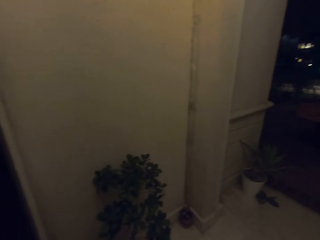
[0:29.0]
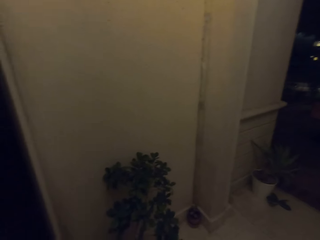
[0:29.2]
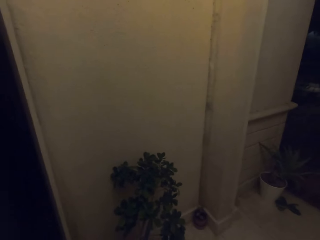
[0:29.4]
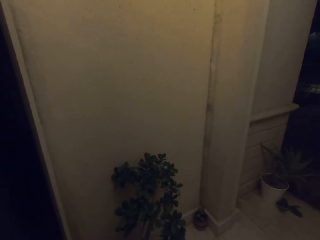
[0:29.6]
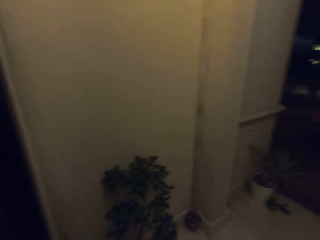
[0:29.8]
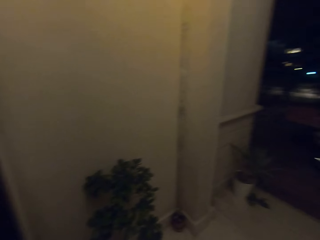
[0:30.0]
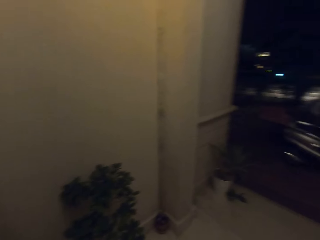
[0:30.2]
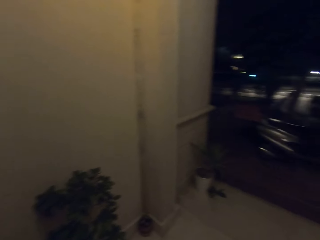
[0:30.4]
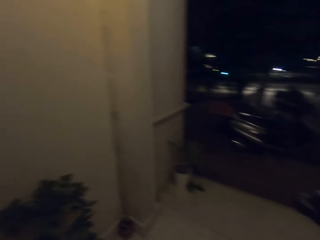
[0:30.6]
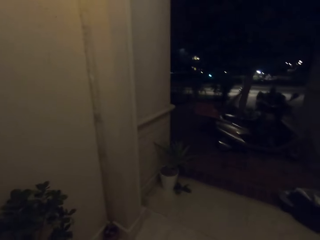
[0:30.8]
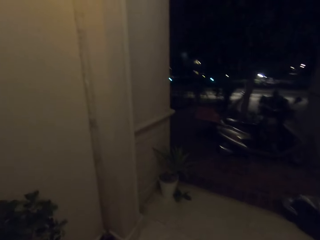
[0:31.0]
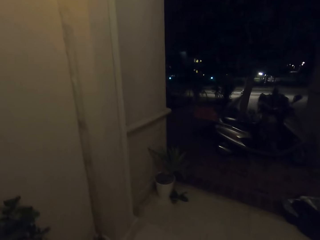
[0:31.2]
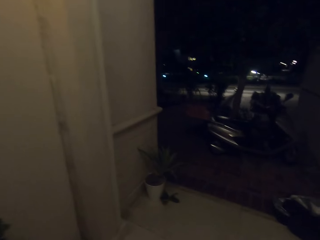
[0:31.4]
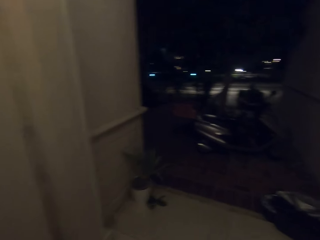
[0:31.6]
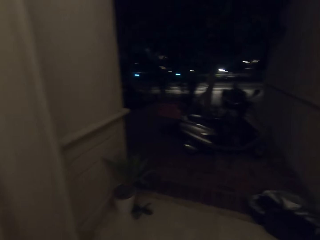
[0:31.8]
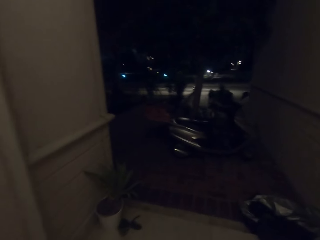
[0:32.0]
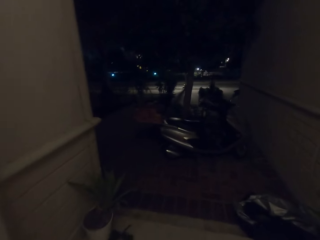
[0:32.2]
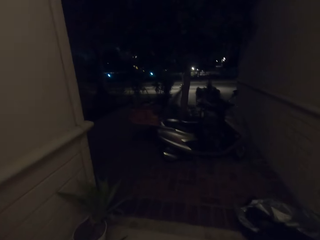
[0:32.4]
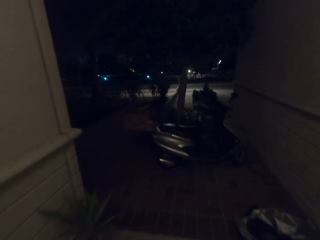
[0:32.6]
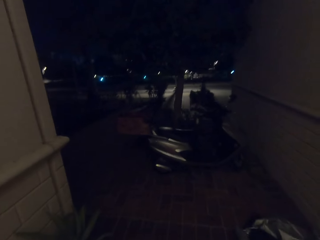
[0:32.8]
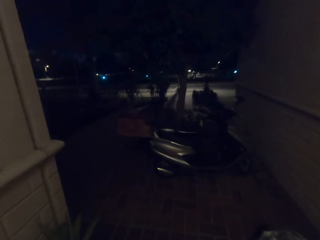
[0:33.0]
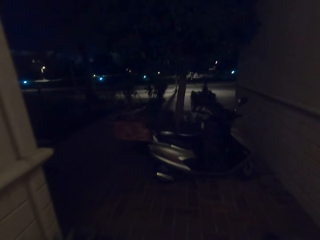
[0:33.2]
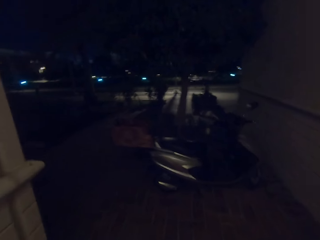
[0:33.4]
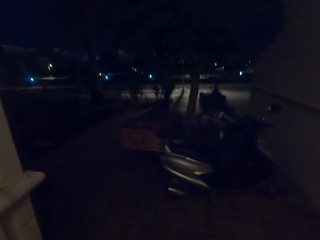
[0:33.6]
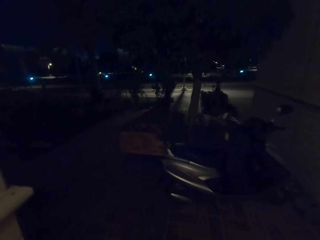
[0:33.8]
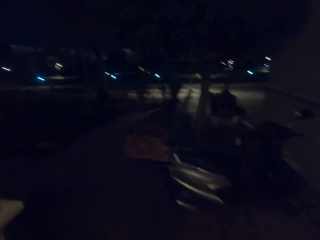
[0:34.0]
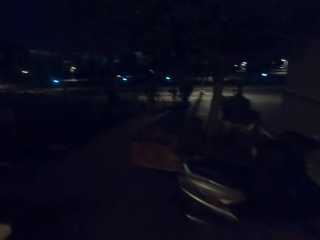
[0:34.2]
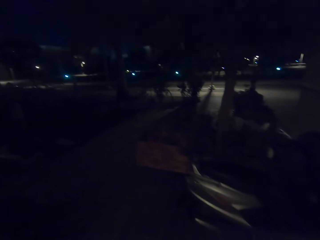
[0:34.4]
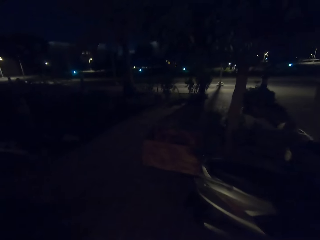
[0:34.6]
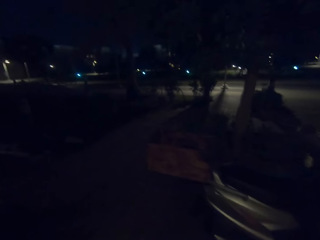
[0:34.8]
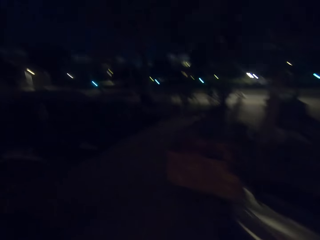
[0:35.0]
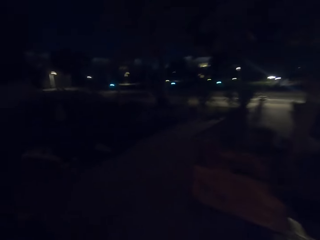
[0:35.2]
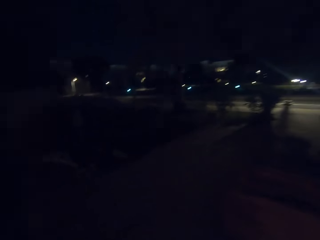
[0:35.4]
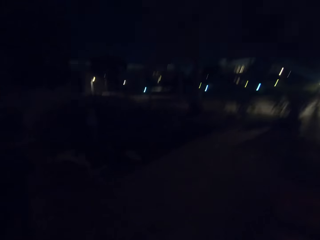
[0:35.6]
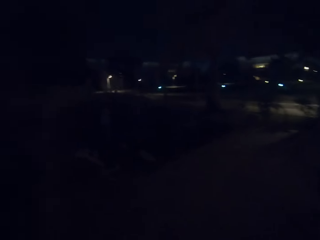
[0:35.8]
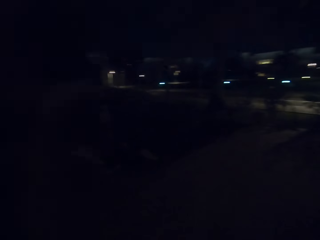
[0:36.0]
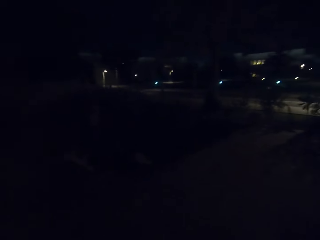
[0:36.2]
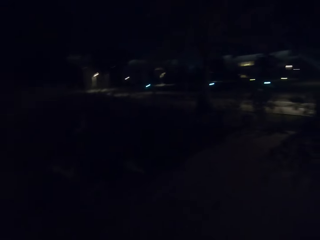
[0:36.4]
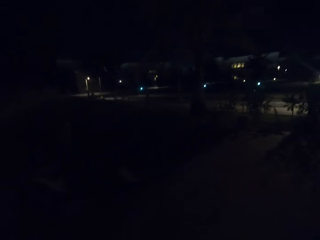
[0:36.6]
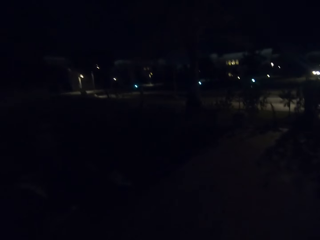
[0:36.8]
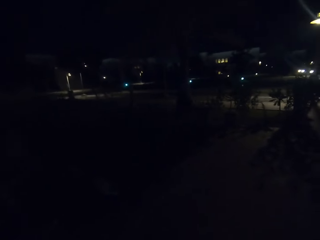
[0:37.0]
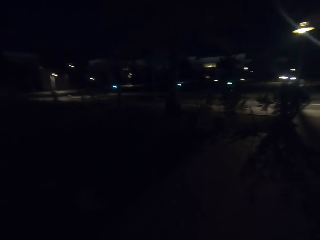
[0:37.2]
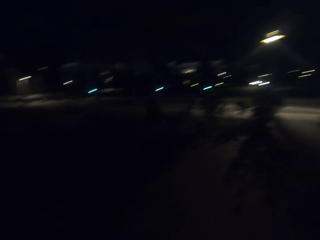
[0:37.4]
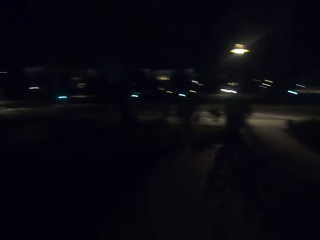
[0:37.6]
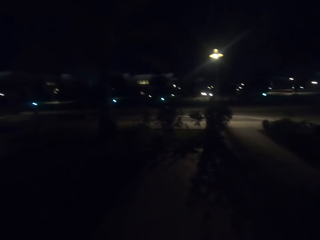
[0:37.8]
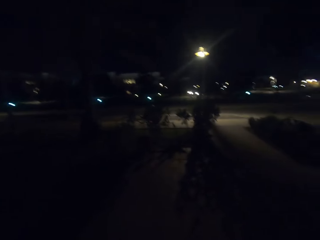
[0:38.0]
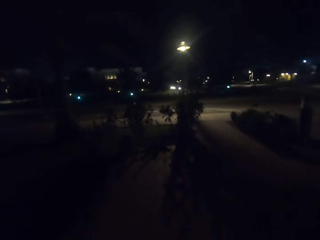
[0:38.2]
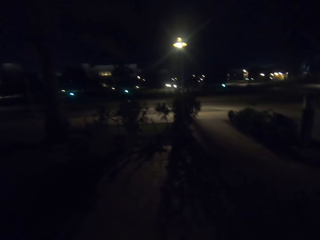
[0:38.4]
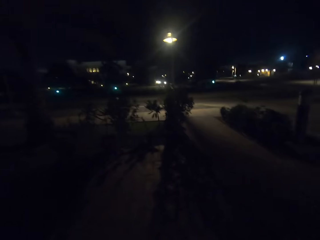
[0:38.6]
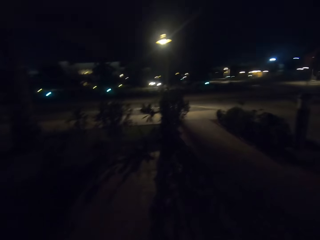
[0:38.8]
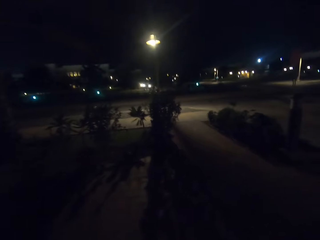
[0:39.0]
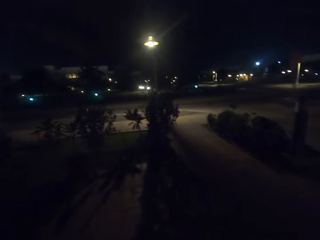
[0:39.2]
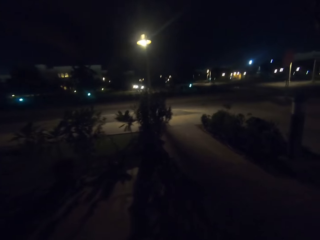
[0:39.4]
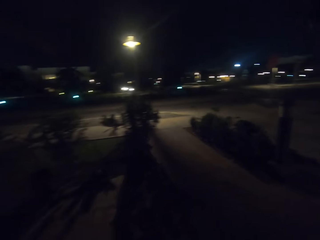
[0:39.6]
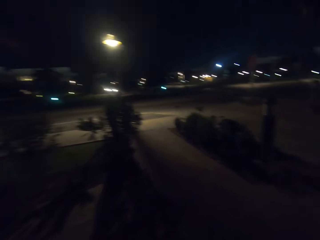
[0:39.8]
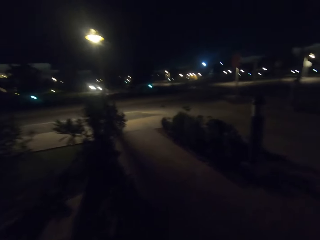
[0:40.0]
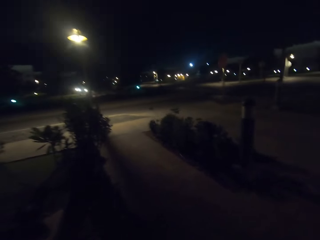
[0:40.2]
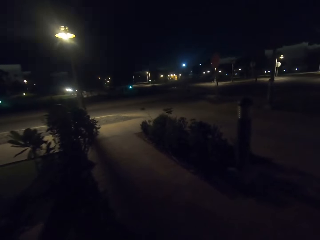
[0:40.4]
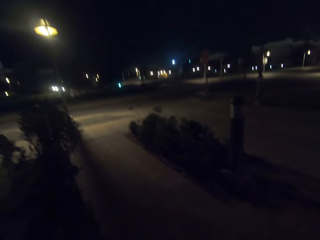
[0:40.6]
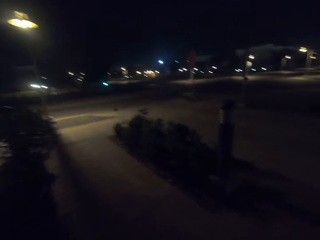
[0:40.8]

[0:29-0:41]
The camera wearer looks at a flower. They walk out to the street. They walk around the streets.

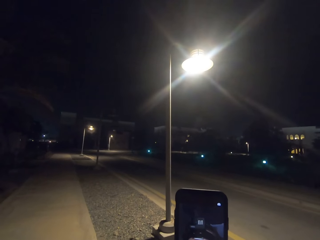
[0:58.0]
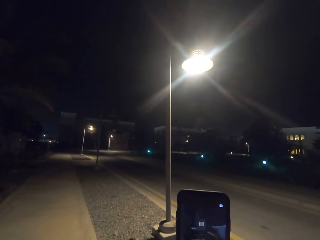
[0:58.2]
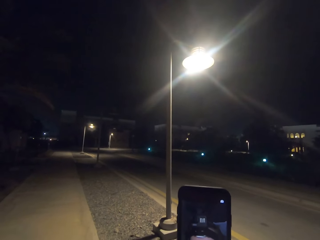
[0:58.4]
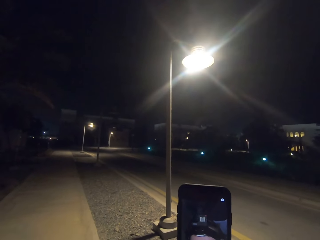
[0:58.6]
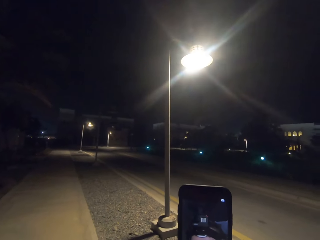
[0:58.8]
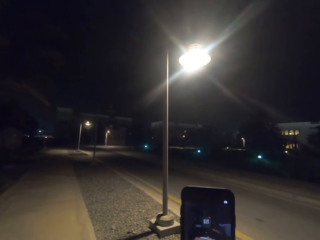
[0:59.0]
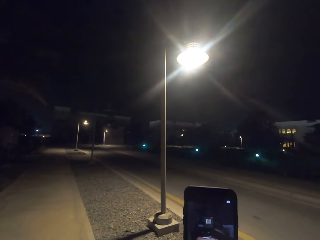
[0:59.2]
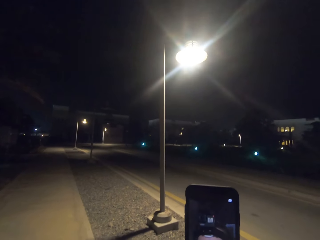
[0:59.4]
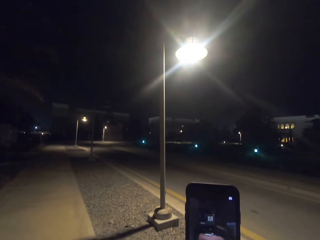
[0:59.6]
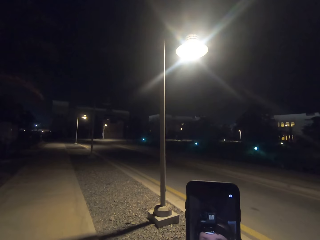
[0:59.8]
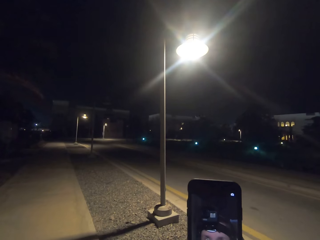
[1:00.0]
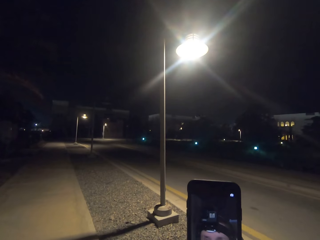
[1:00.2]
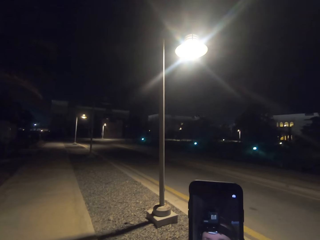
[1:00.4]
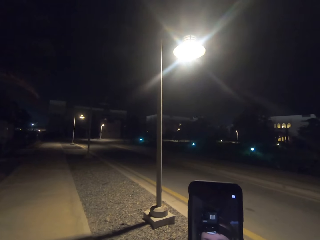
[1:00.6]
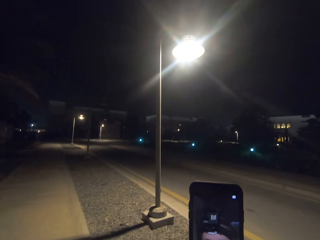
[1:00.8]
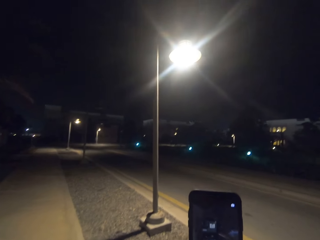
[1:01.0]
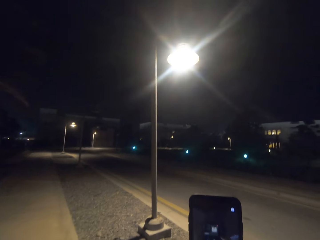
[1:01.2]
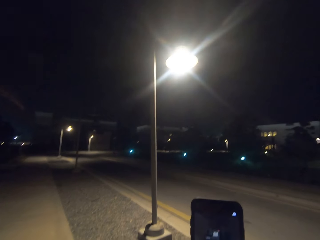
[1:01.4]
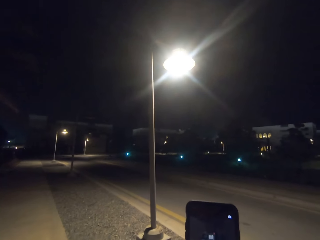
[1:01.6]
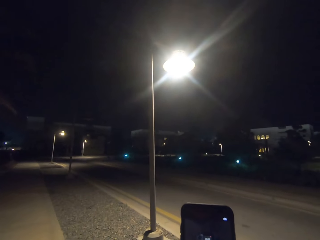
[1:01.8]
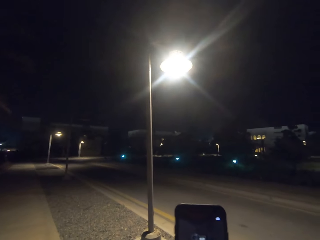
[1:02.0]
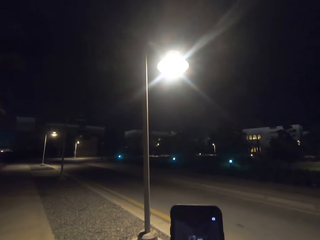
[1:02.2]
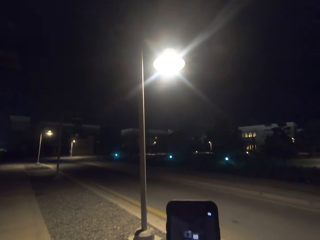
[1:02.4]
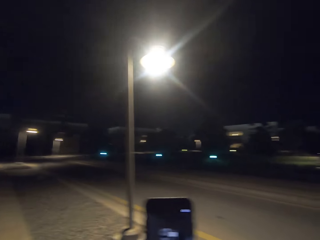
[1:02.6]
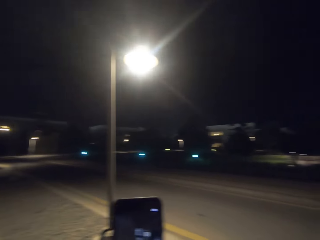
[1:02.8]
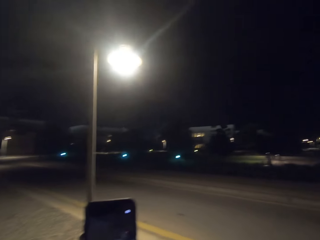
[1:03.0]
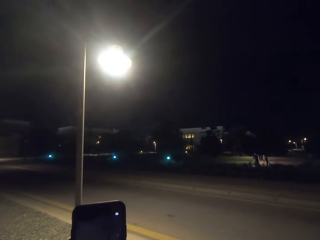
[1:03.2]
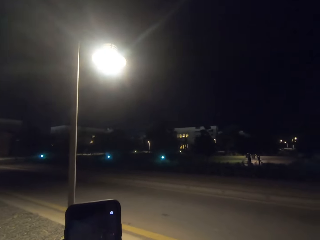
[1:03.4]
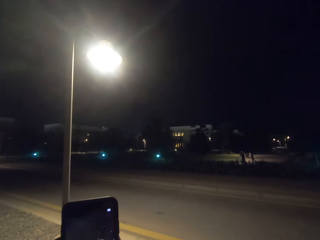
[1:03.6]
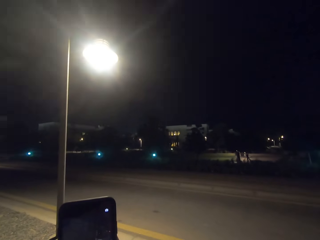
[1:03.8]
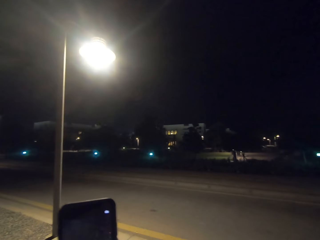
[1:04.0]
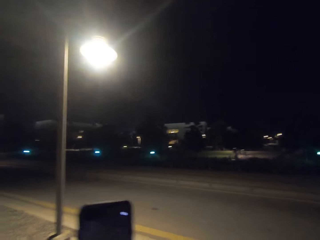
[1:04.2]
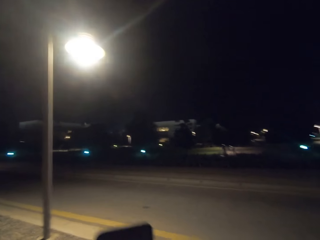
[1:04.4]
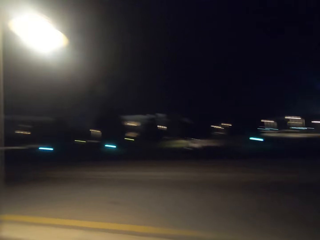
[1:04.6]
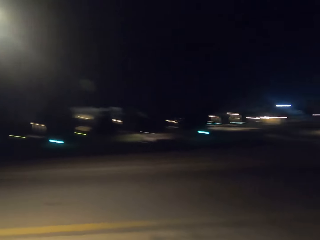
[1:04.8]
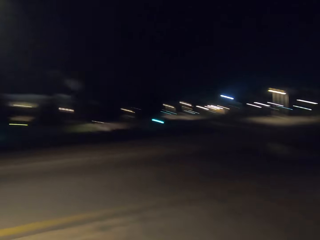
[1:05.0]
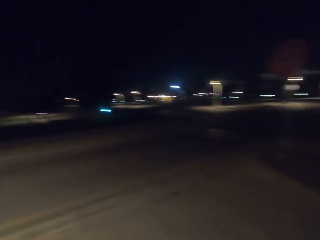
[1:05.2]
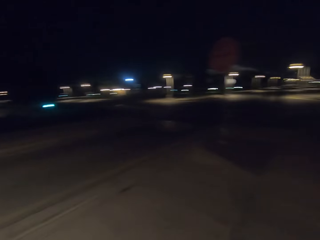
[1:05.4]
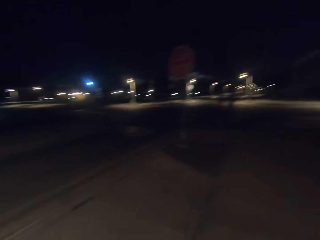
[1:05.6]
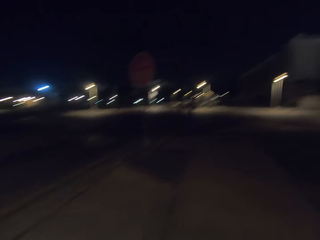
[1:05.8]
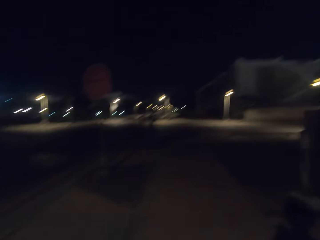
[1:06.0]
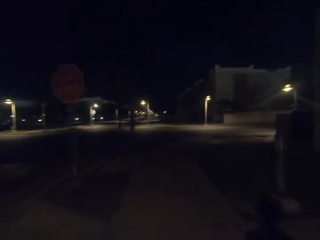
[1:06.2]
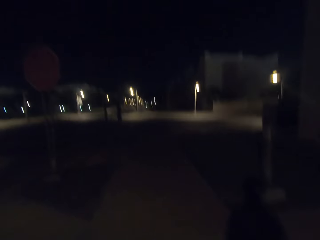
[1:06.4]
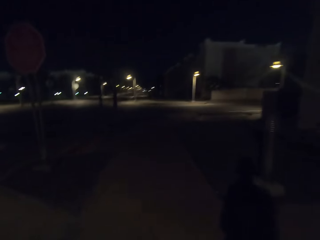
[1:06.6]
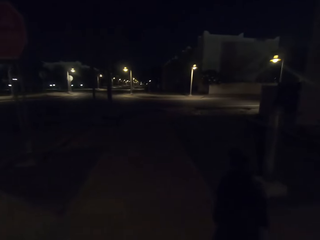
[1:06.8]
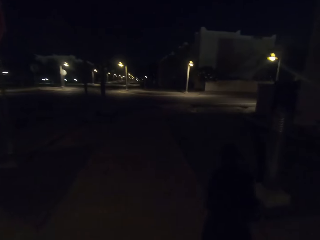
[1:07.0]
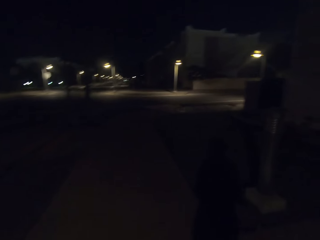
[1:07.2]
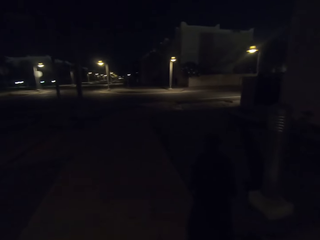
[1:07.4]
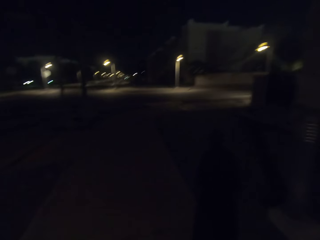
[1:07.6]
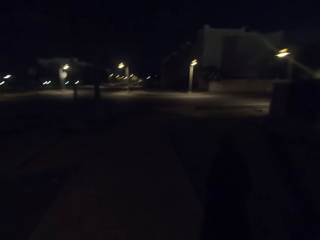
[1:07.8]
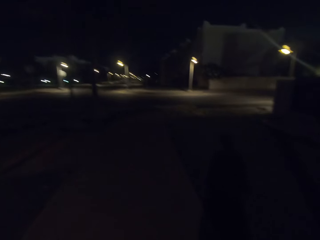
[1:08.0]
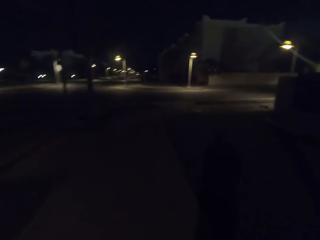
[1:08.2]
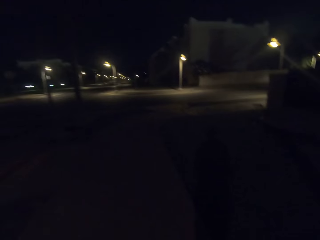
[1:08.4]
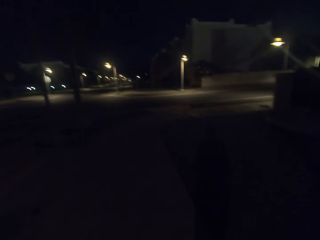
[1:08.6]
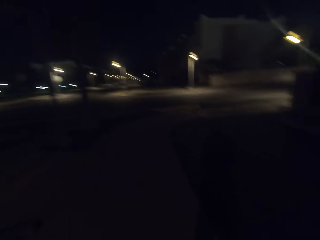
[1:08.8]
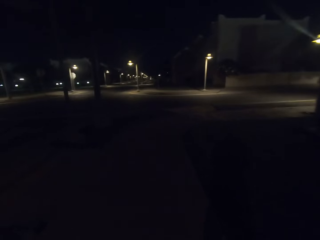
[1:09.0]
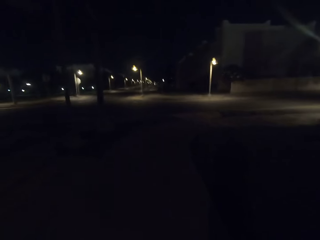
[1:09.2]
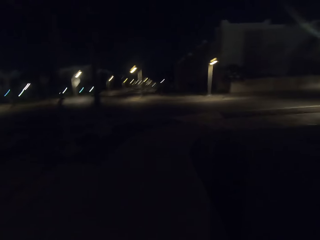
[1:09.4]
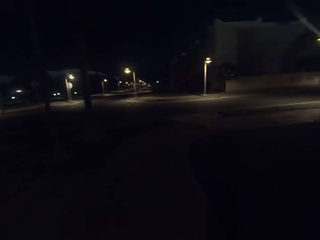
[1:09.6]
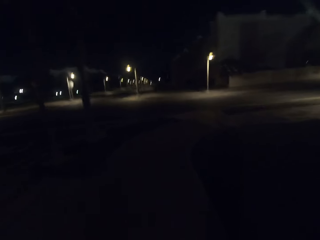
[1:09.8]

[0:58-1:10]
The camera wearer looks at his picture on the phone. They look around. They walk on the footpath.
